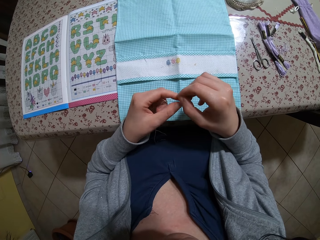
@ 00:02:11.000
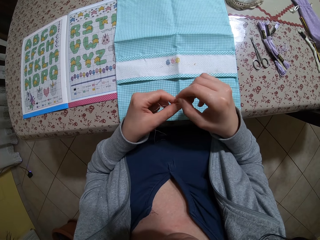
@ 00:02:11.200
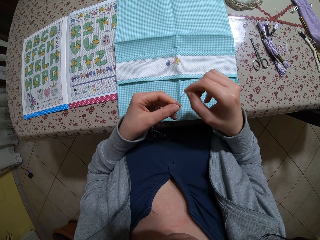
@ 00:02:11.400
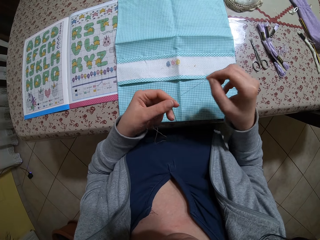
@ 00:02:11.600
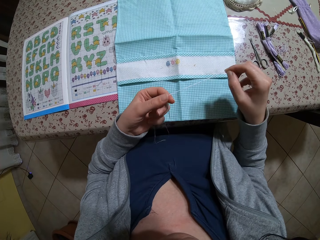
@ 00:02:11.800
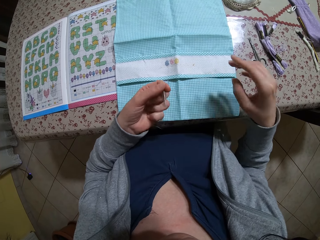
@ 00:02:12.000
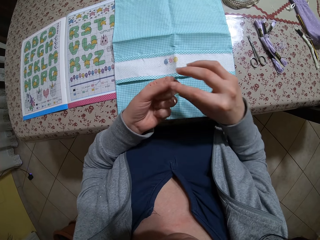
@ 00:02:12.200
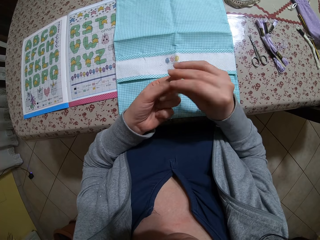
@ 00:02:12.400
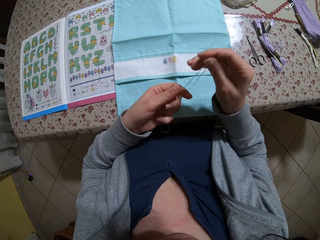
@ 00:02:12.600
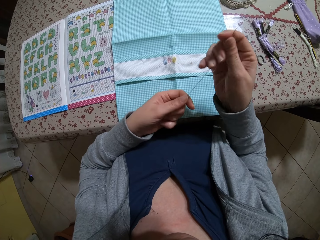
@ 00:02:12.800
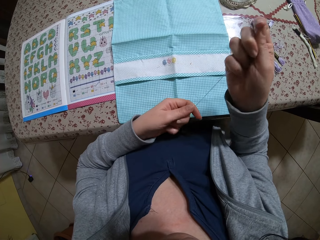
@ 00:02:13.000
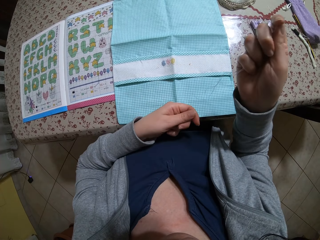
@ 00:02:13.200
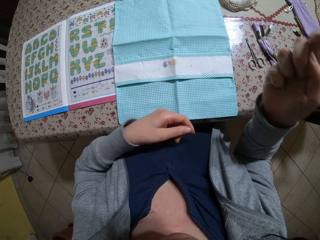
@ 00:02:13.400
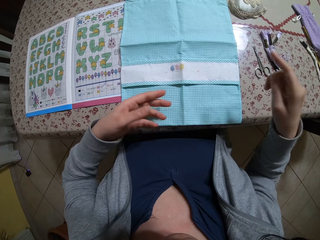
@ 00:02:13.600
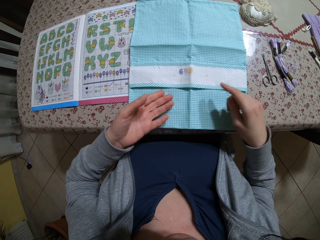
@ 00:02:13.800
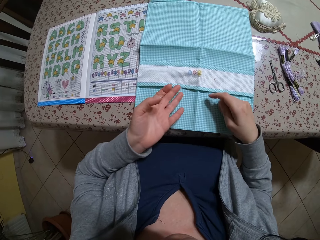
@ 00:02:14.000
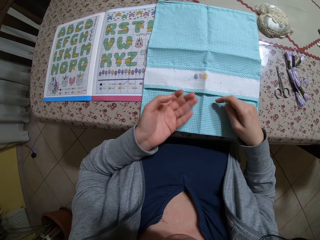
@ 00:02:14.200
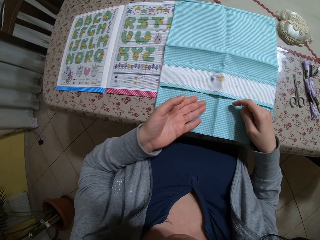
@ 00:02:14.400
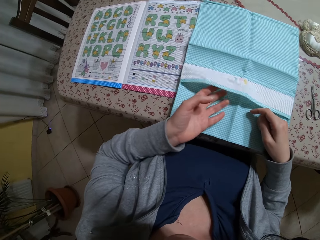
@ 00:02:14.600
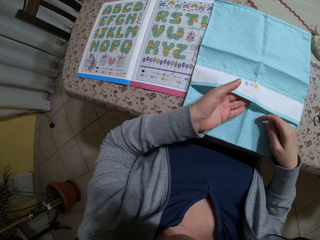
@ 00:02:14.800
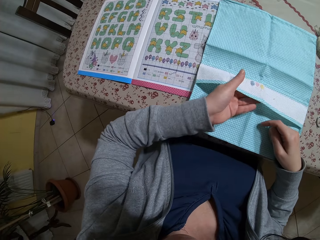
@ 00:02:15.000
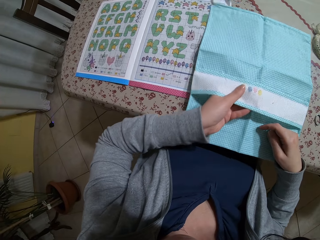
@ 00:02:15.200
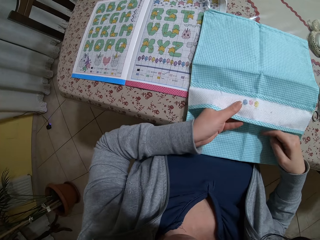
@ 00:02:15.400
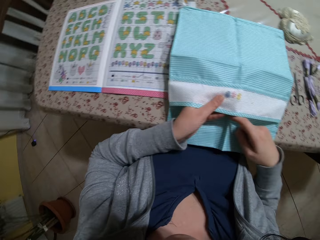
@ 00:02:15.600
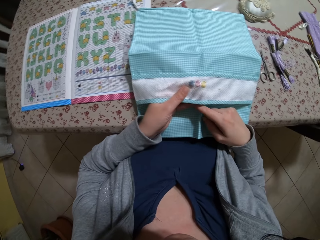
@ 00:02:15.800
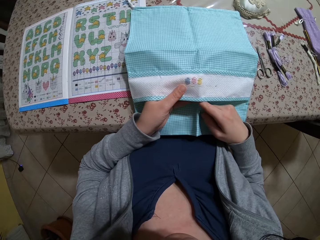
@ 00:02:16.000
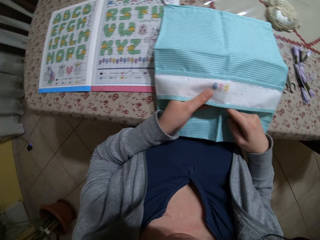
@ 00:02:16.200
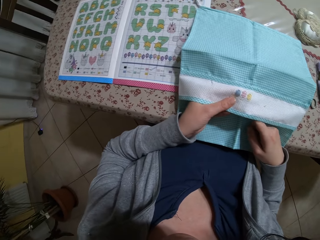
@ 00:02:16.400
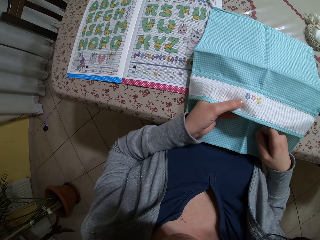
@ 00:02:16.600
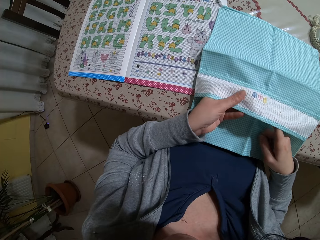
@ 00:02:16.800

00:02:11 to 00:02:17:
The camera wearer holds the needle and thread with her right hand. She holds the cloth on the table with her left hand.

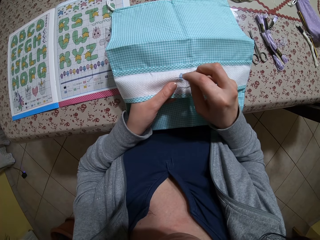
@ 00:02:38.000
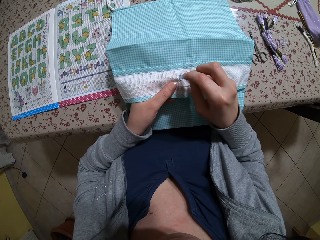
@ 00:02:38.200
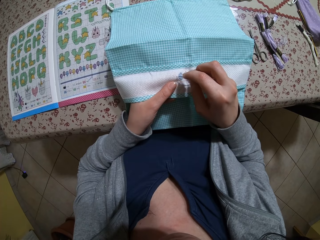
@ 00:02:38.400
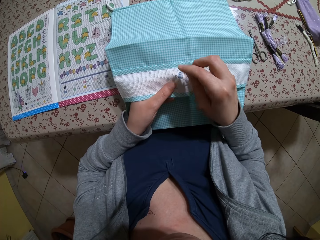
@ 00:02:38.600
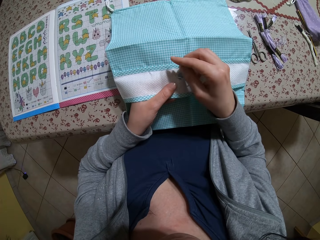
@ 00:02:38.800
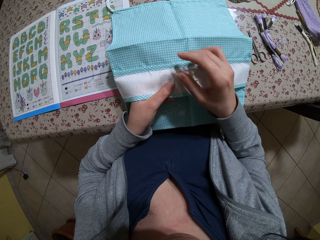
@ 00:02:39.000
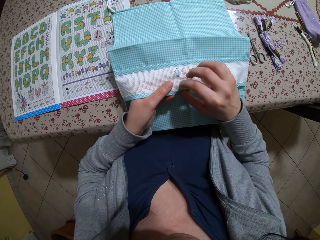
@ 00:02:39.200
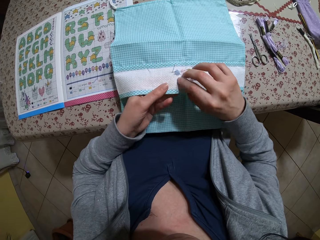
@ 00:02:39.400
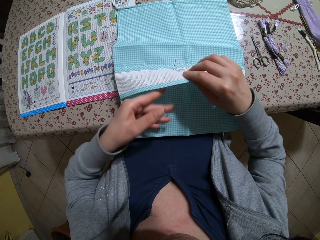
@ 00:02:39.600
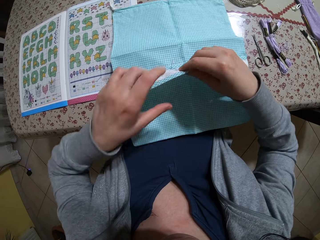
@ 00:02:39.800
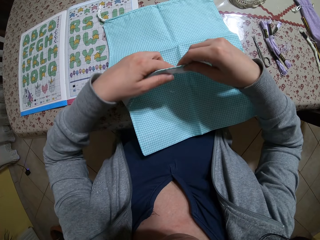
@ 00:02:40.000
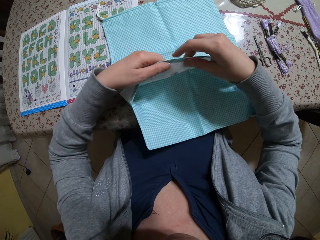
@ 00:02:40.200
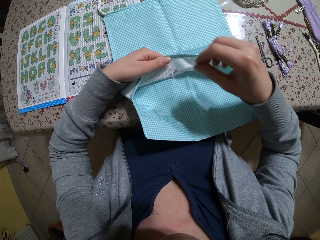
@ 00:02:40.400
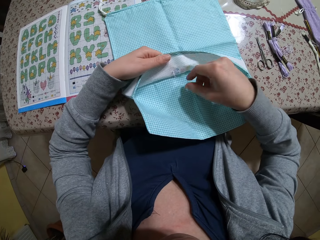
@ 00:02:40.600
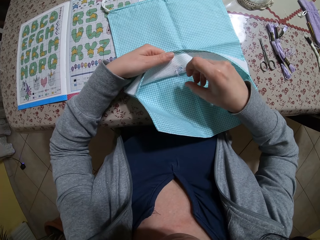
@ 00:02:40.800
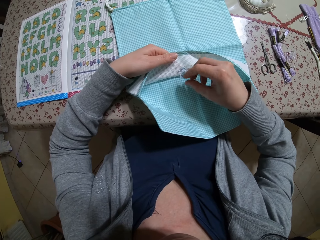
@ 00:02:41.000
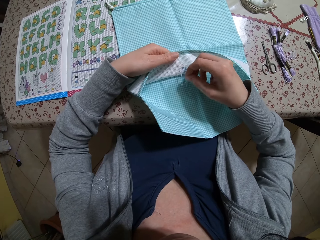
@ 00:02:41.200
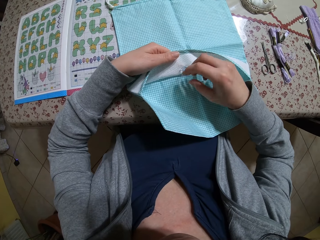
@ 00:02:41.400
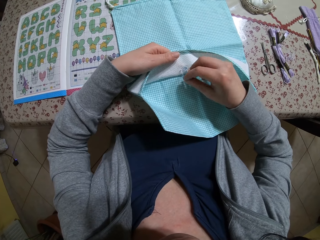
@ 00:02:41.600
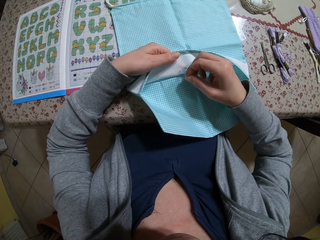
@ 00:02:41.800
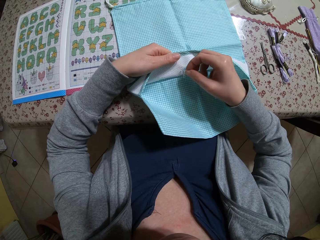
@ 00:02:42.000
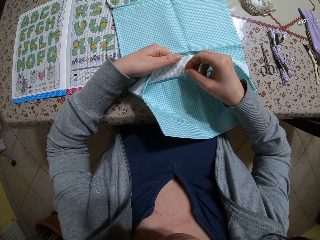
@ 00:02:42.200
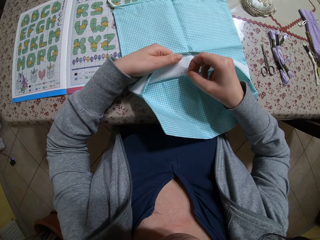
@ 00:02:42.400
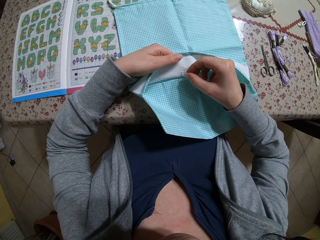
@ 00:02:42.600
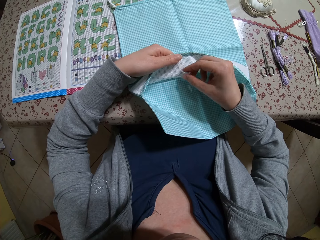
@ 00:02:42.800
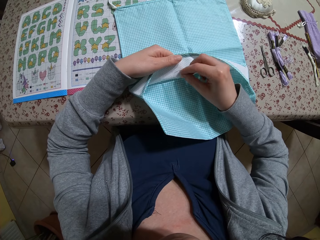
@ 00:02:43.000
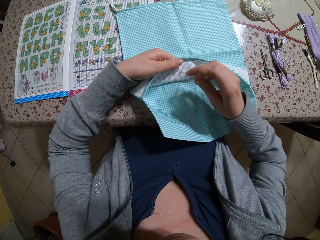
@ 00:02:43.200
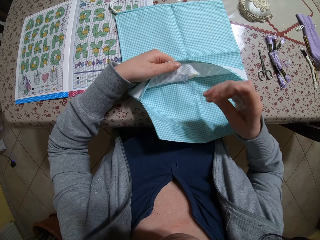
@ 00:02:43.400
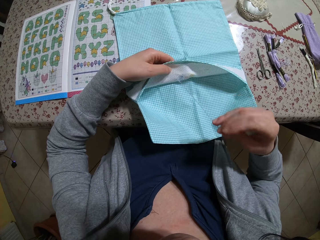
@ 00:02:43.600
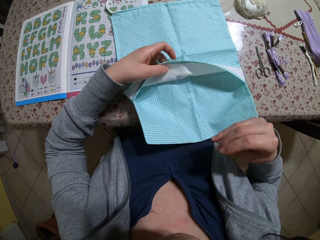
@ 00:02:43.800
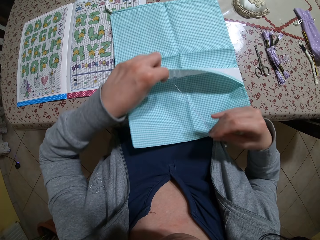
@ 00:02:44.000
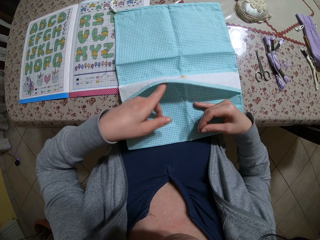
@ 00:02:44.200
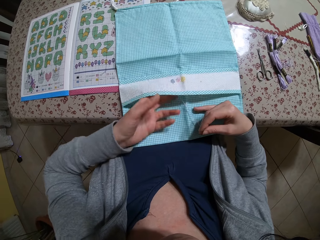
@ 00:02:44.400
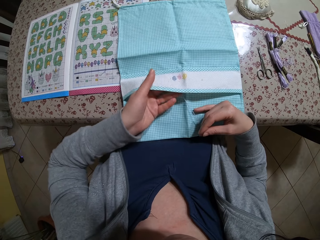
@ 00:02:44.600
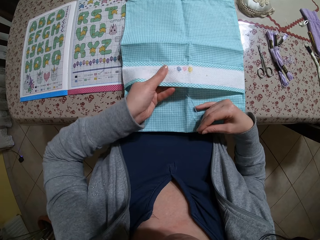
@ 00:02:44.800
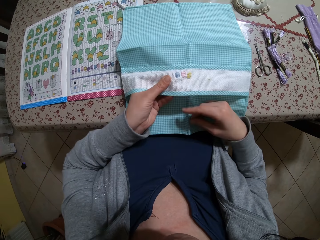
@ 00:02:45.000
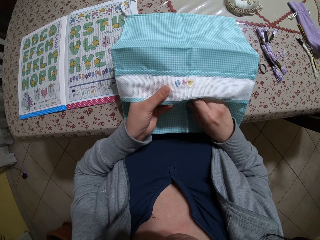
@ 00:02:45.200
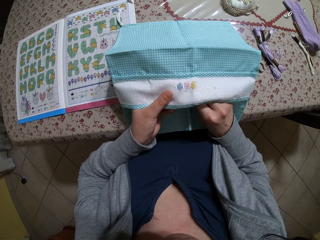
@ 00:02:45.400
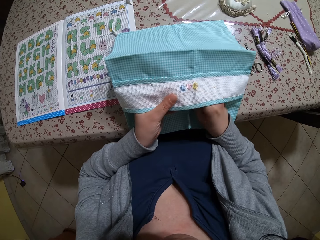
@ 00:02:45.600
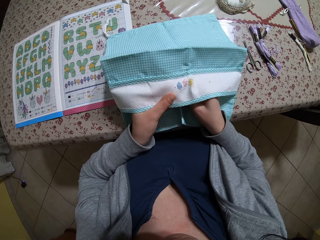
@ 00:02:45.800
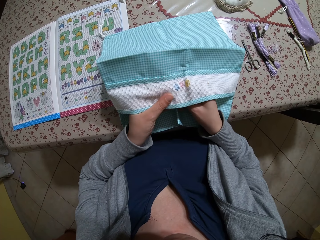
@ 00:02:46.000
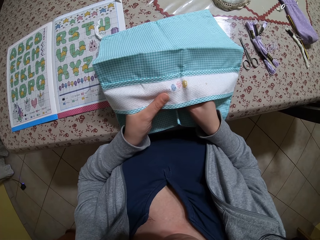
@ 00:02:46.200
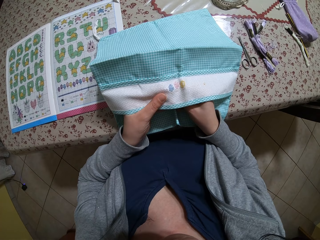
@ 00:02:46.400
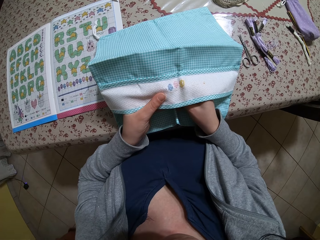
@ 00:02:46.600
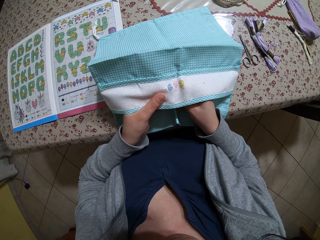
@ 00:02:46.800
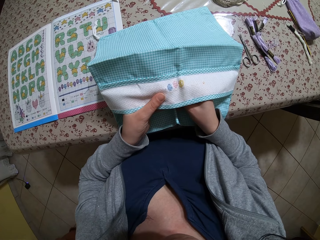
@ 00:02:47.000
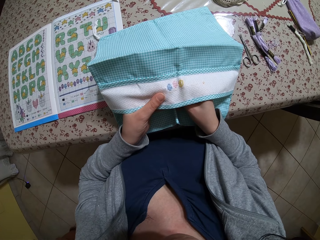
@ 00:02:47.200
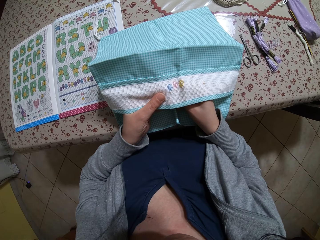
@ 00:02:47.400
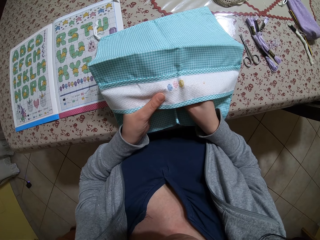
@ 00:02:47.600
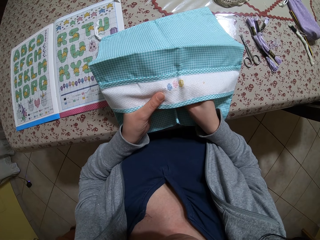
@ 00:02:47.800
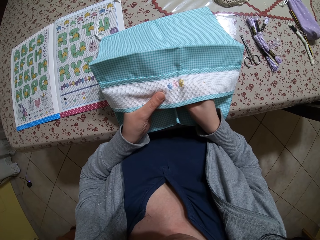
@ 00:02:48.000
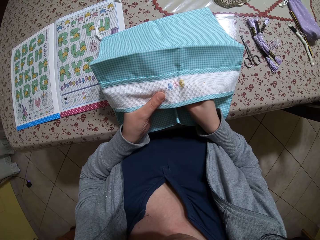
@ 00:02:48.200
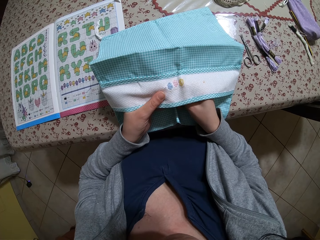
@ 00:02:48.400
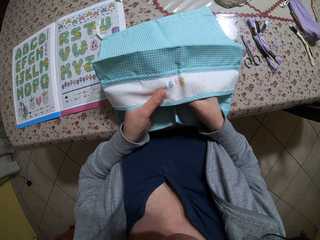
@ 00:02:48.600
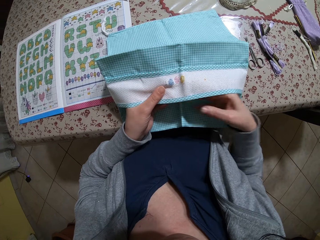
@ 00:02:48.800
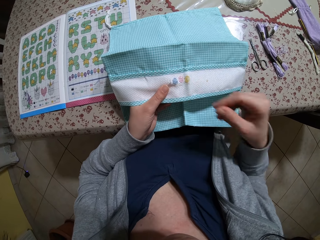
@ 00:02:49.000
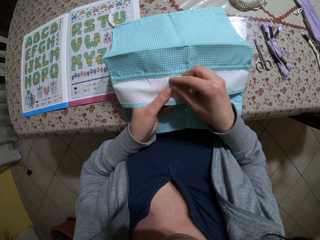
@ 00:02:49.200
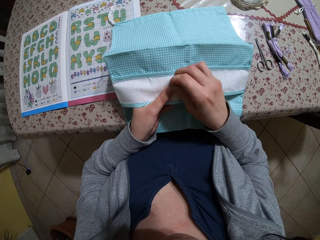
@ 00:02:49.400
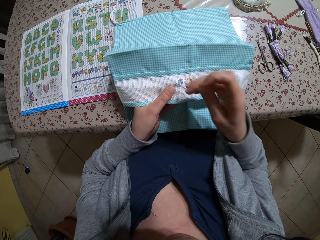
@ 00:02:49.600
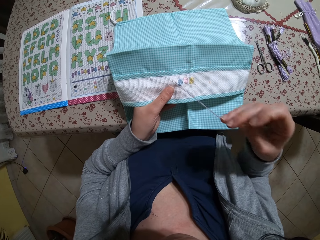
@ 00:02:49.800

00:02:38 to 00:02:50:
The camera wearer flips the cloth with both hands. They sew the cloth.

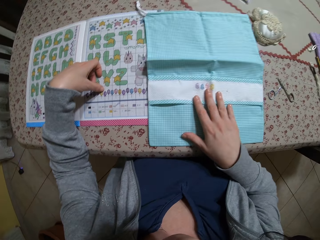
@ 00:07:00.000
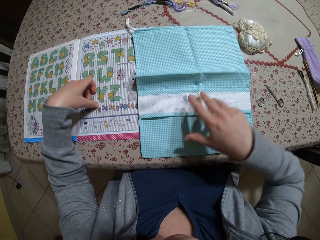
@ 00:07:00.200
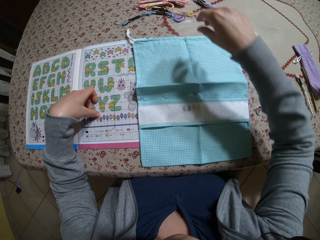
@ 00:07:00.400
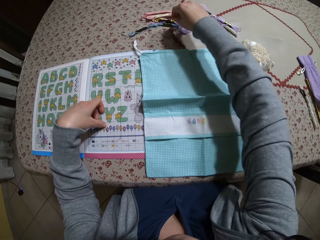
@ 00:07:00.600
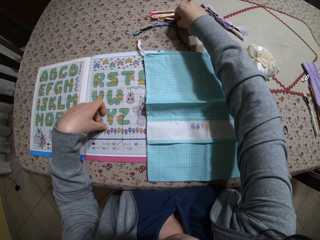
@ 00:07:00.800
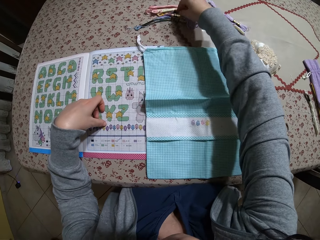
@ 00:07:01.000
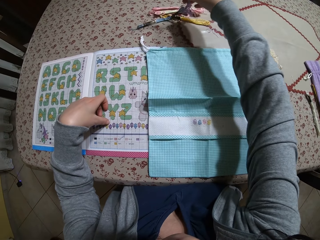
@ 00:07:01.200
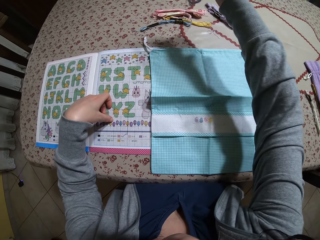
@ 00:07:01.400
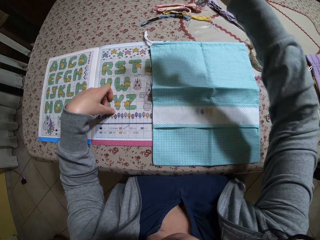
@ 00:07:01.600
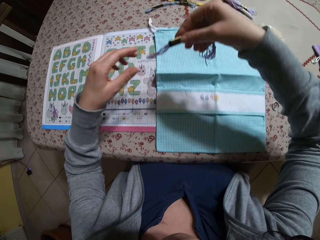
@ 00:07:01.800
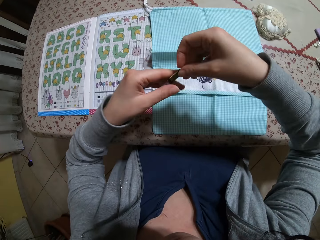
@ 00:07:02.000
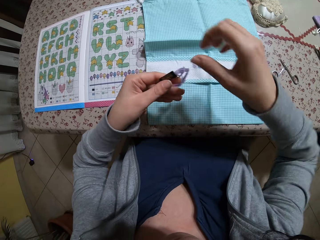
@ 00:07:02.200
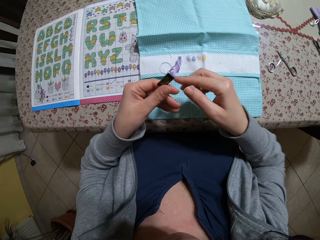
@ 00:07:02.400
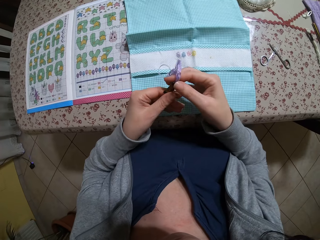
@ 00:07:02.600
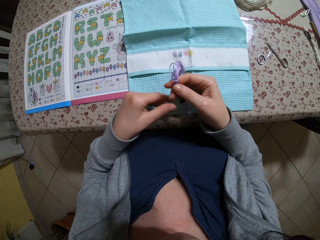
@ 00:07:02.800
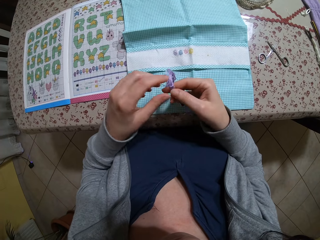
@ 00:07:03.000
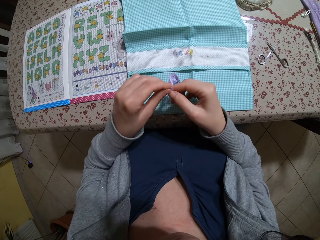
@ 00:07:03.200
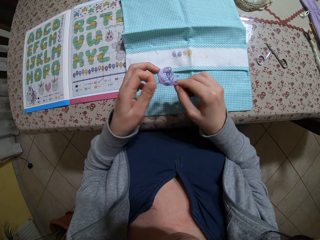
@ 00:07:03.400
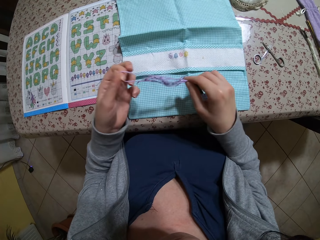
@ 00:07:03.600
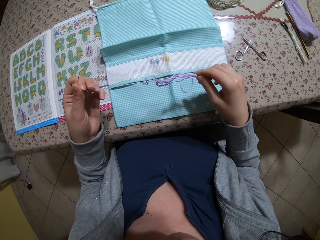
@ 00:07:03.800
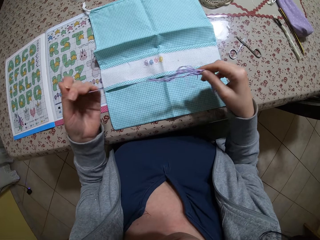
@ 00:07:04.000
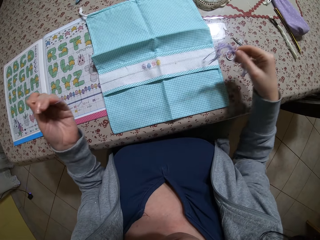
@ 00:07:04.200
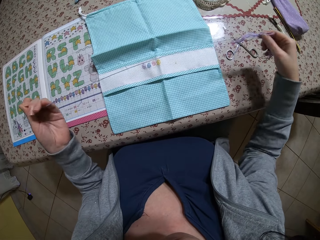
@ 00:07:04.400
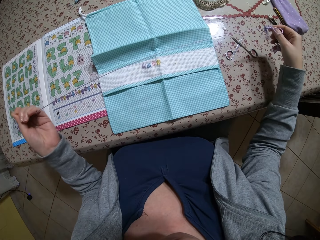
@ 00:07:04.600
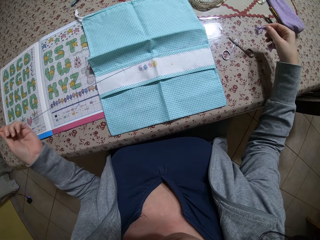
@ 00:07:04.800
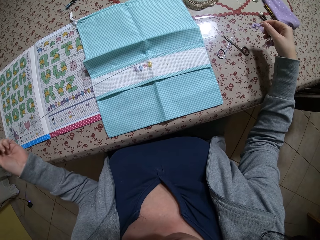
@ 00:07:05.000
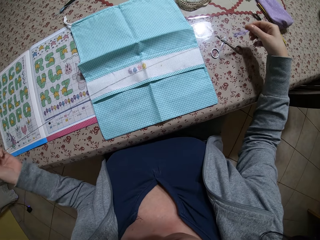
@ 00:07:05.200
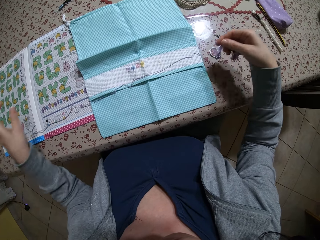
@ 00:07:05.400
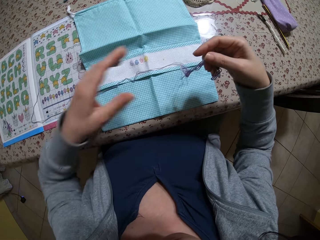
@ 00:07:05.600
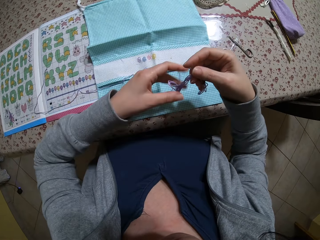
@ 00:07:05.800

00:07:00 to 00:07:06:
The camera wearer picks up a bundle of thread on the table with her right hand. She draws out a strand of thread from the bundle with her left hand.
